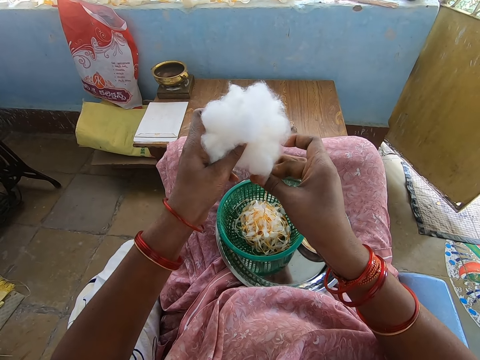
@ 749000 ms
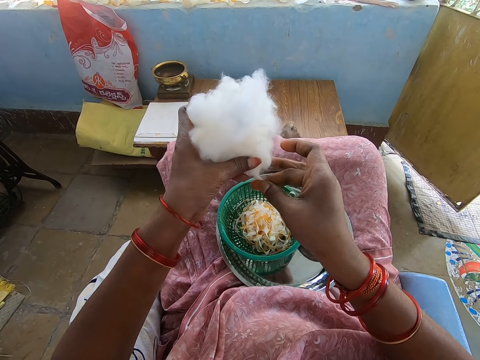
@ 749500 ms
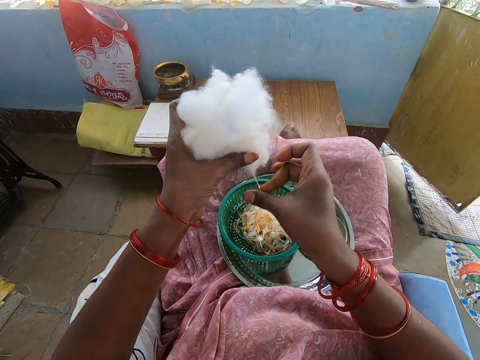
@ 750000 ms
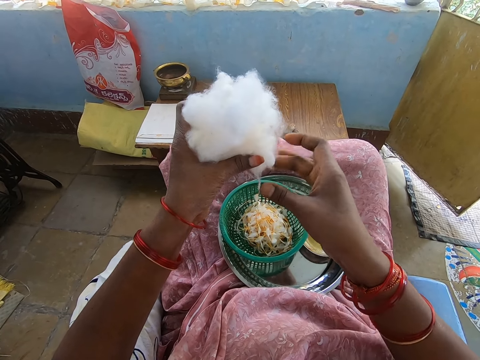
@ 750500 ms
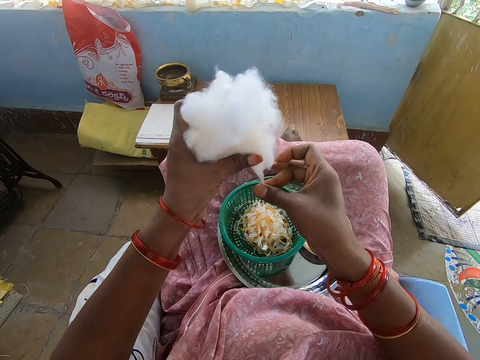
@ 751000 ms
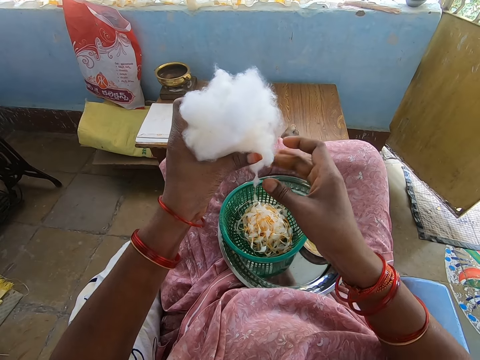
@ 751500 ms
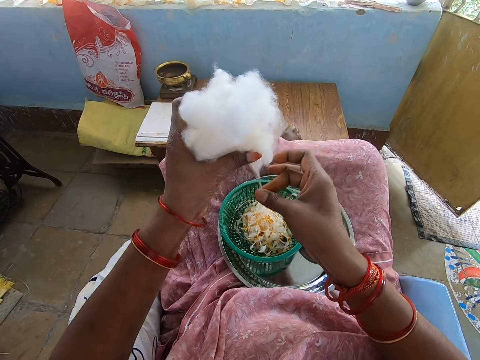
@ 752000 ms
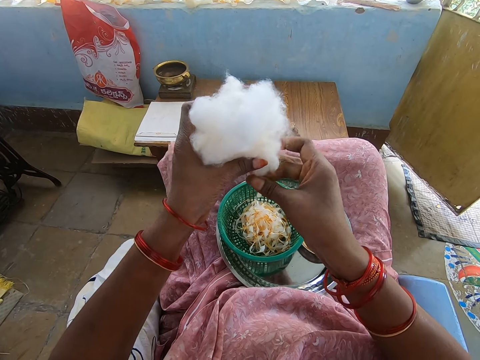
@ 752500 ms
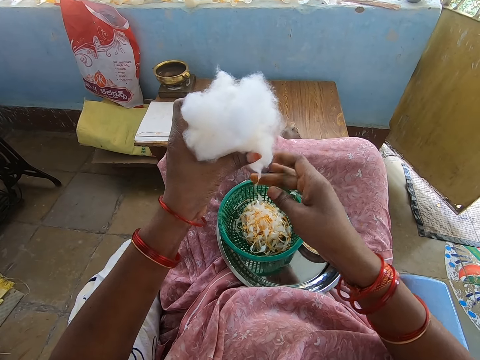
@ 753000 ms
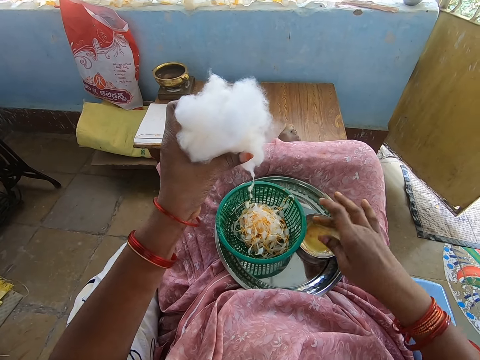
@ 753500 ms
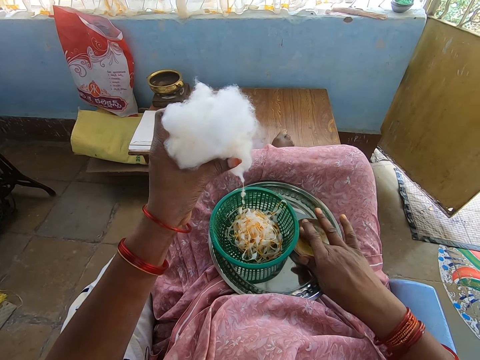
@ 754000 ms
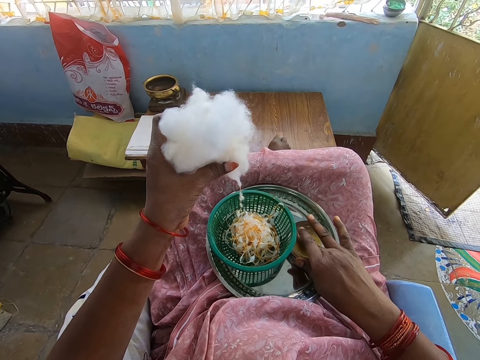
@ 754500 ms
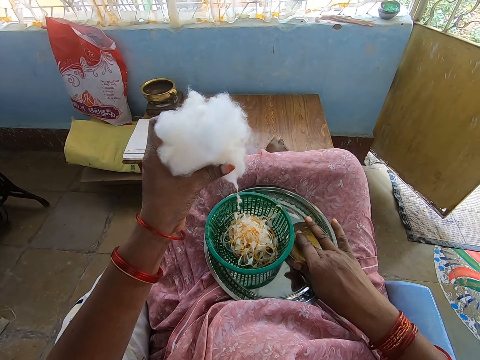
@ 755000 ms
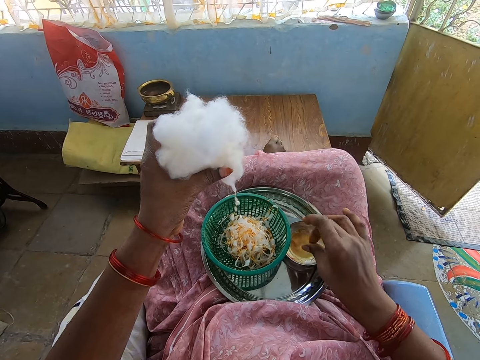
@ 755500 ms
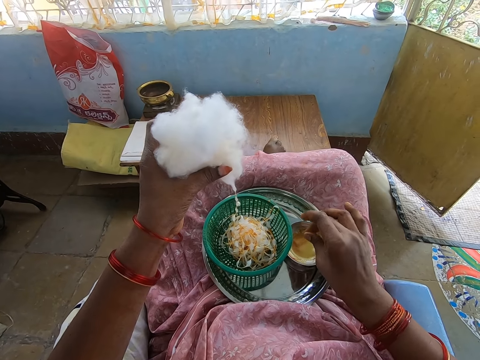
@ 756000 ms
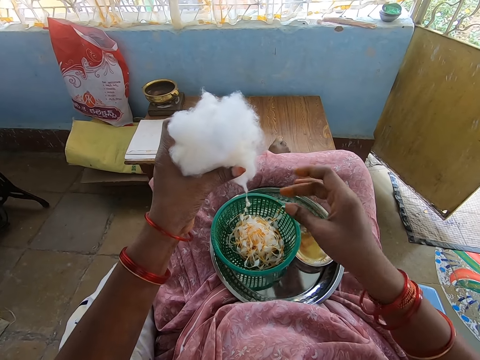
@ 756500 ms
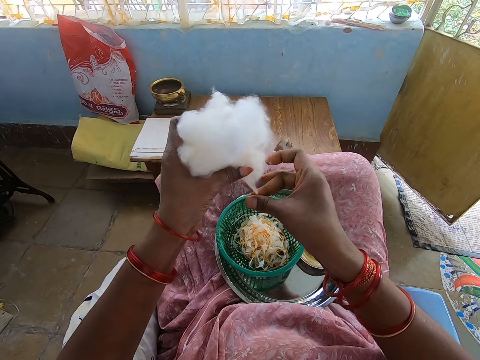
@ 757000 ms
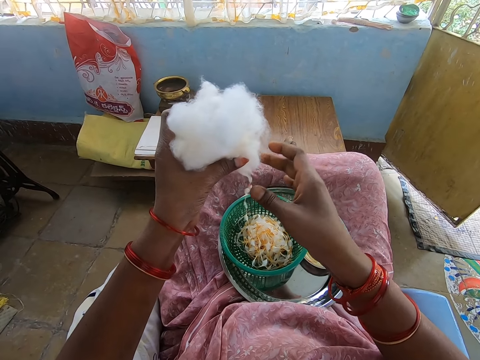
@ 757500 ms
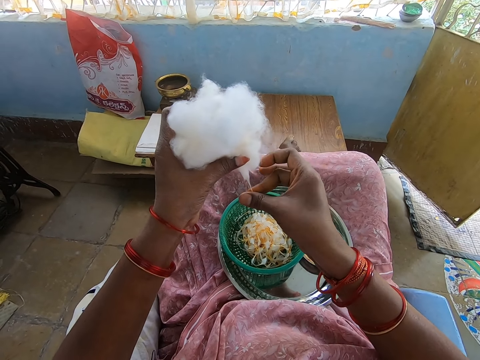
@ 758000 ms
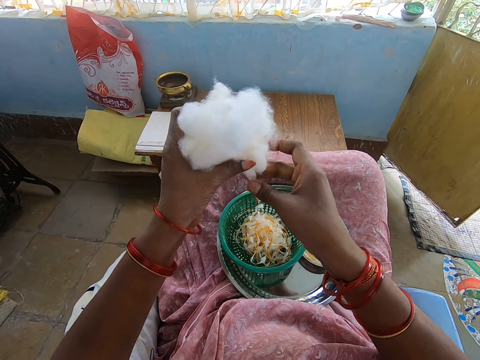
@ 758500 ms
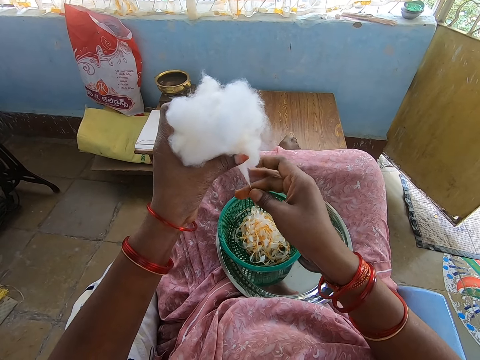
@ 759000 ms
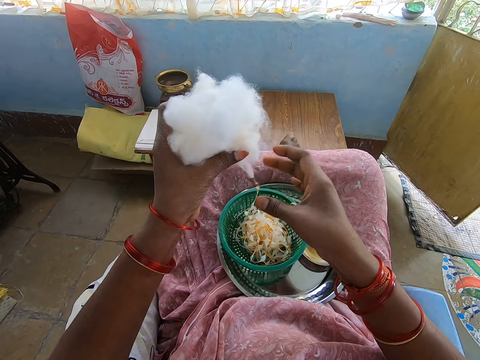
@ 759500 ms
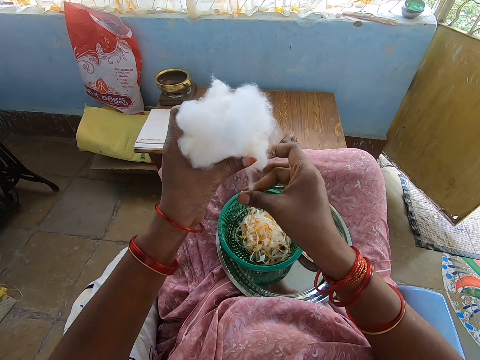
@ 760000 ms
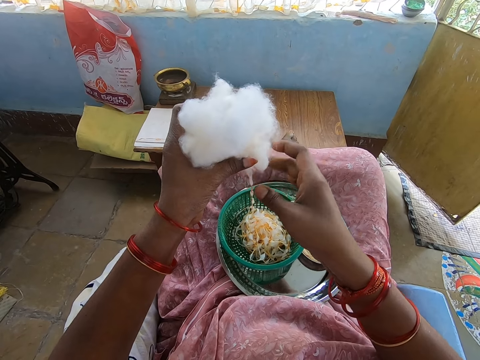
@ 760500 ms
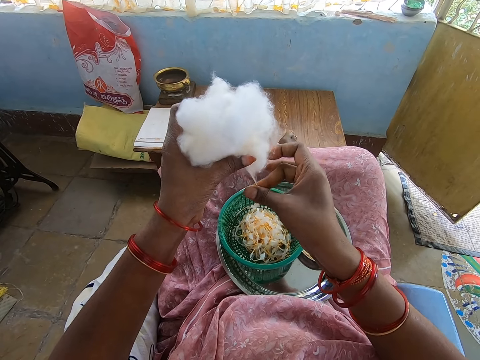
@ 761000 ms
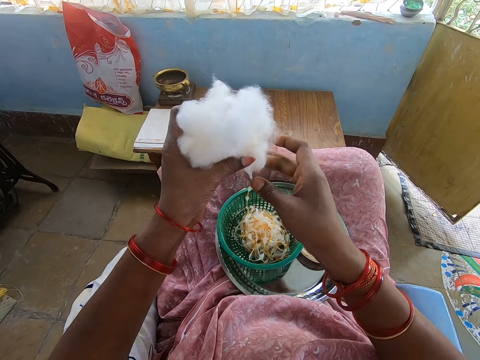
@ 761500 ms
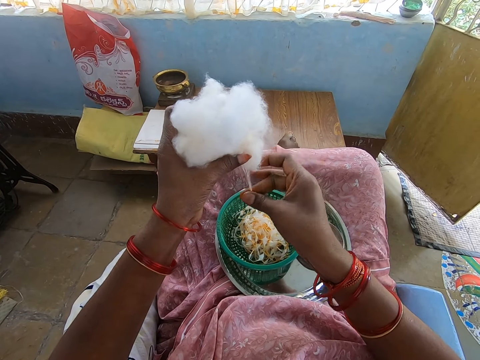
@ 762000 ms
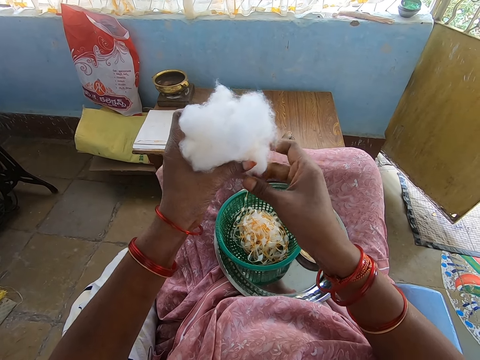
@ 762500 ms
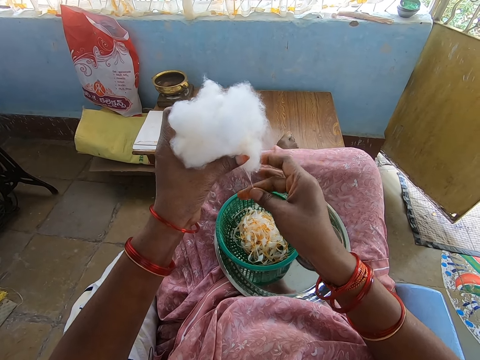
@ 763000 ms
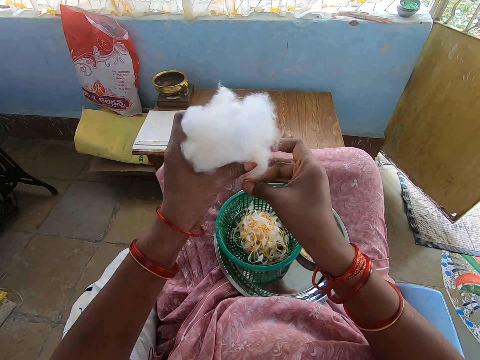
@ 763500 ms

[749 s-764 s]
The camera wearer dips her right hand into the container of oil. She rolls the cotton in her left hand into a string of balls with her right hand. She pulls thread from the cotton wool.

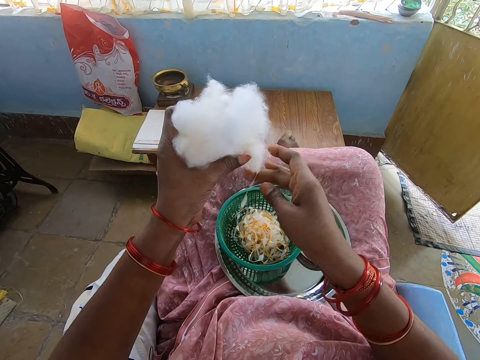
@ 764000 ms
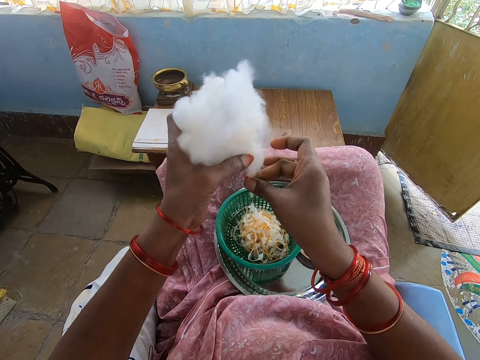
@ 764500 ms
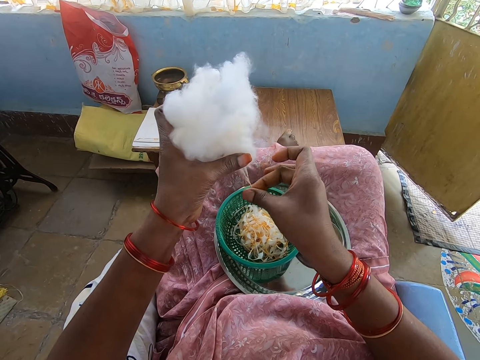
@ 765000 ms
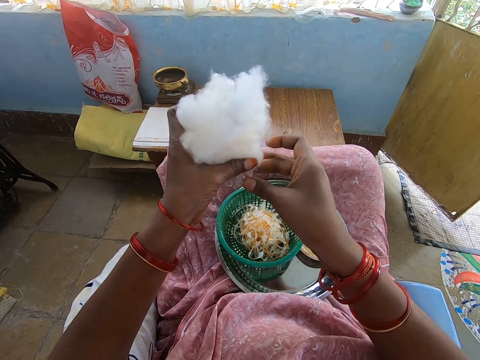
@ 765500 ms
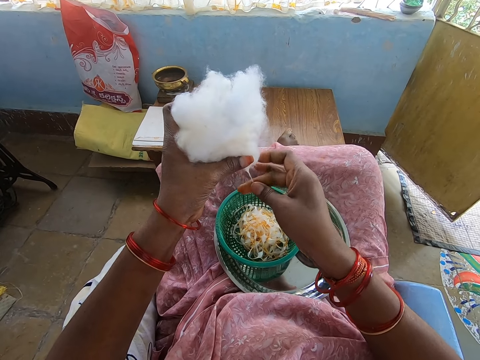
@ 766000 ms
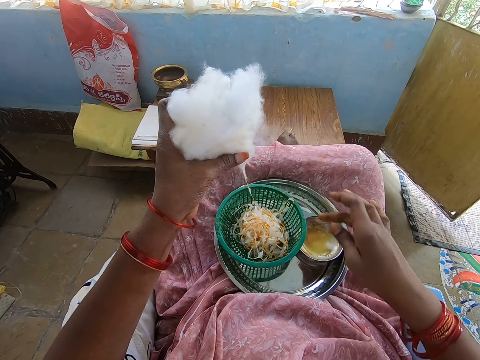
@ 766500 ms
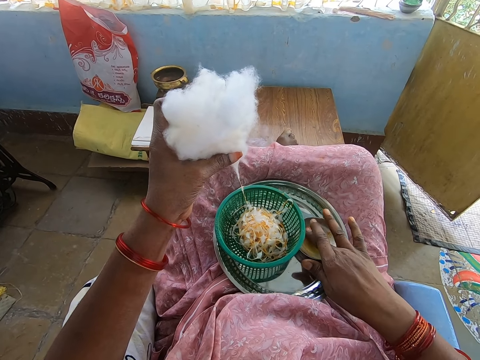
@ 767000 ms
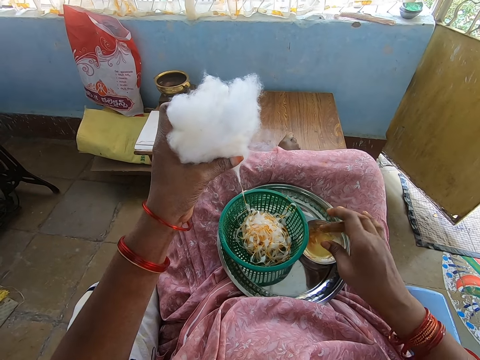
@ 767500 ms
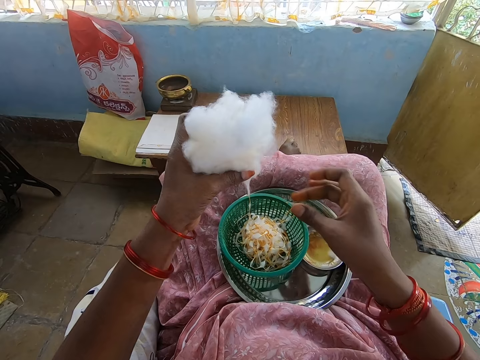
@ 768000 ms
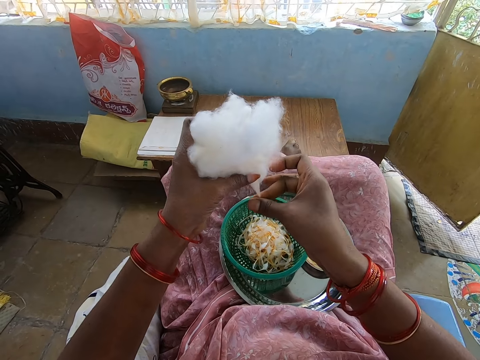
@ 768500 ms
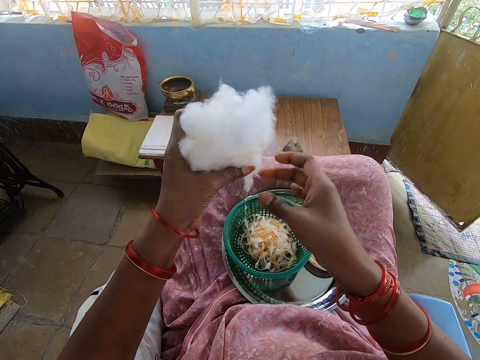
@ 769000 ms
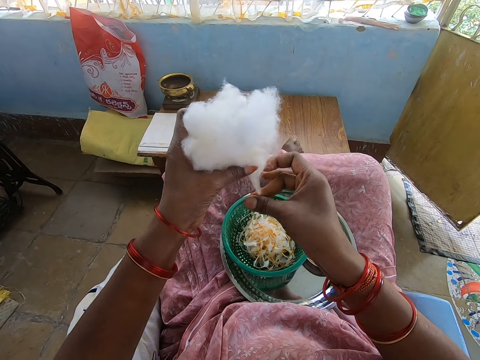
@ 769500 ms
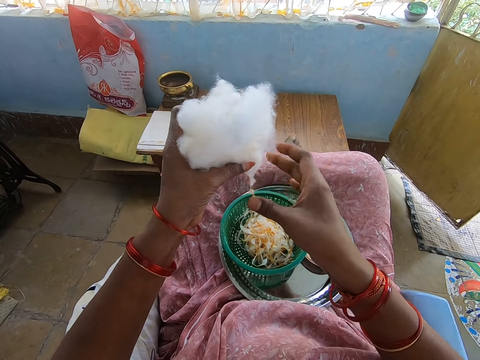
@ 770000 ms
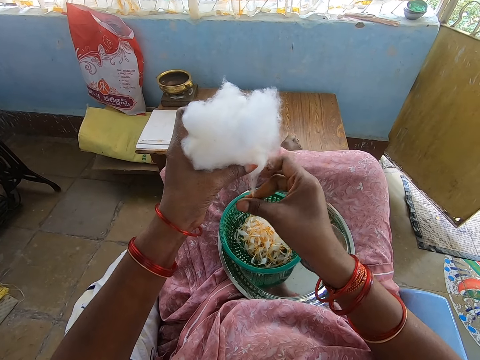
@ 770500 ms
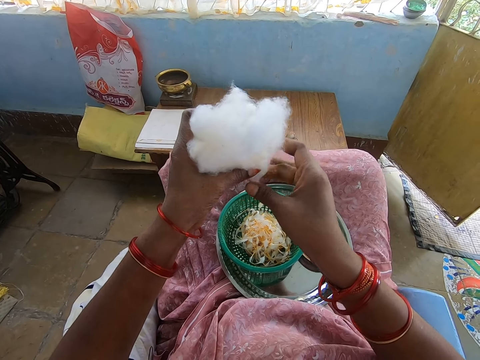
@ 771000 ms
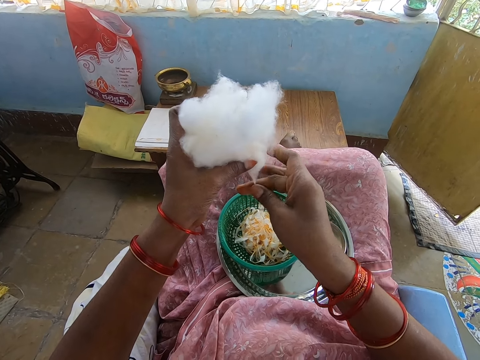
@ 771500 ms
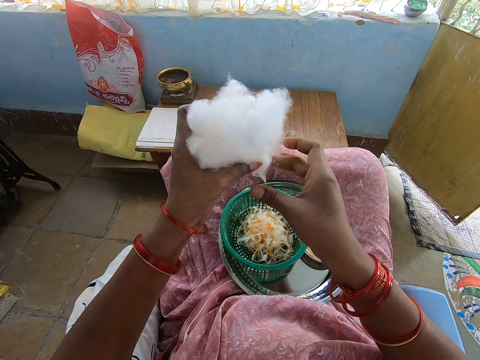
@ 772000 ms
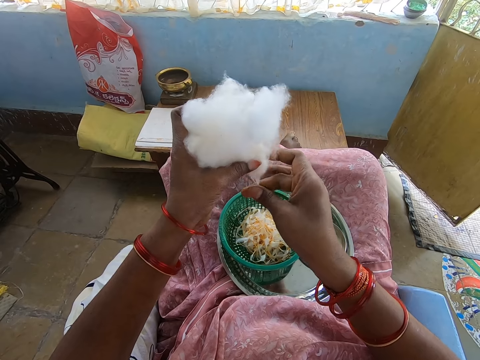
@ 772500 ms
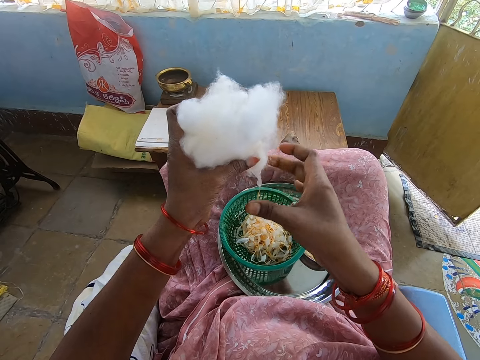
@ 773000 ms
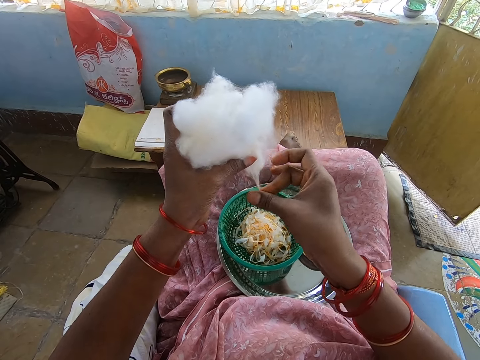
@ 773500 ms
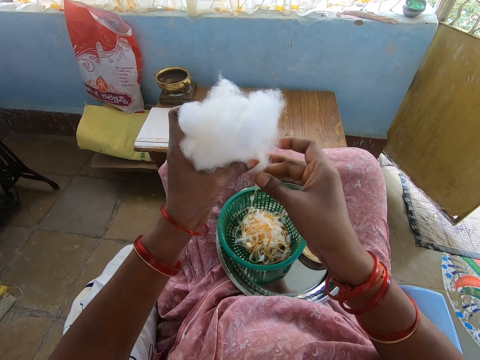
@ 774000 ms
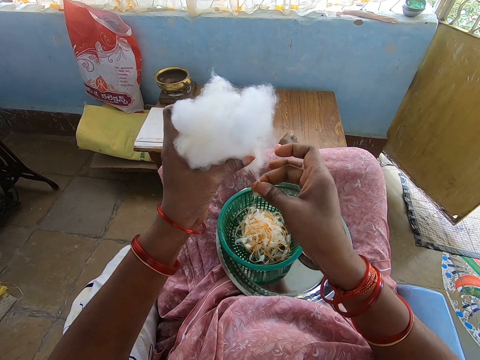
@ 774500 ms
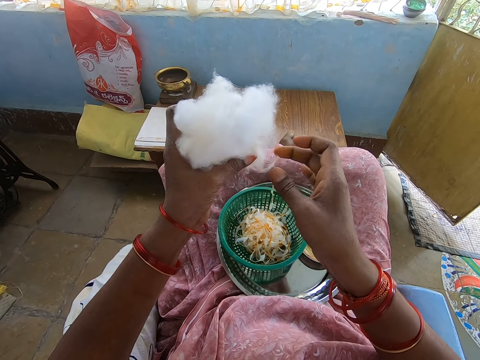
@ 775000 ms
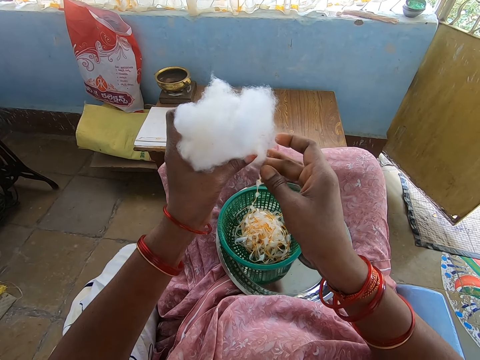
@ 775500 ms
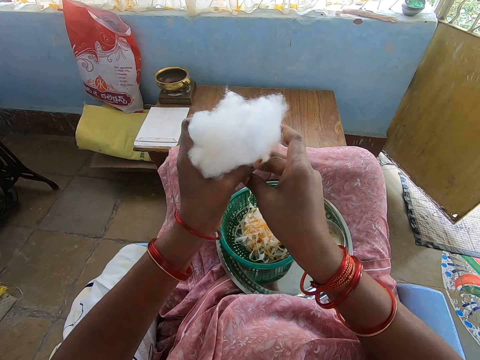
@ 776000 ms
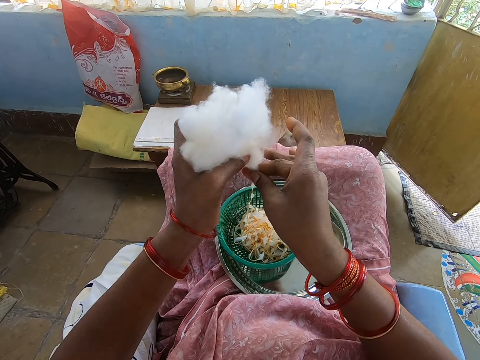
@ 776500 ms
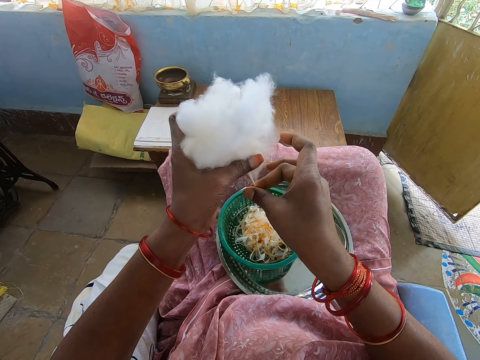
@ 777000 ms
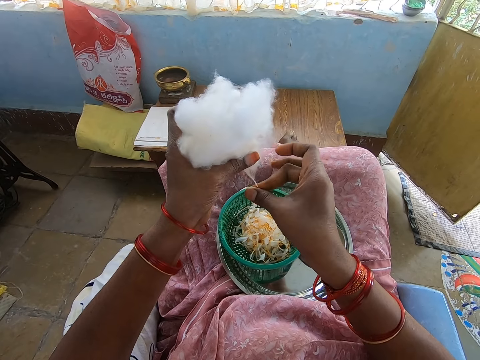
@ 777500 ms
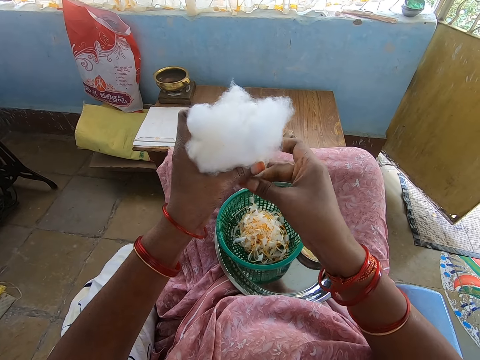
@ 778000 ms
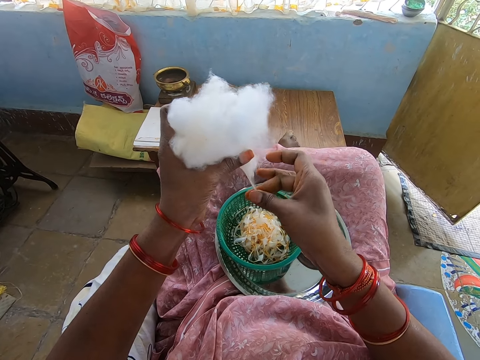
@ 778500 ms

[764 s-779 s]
The camera wearer dips her right hand into the container of oil. She rolls the cotton in her left hand into a string of balls with her right hand. She pulls thread from the cotton wool.
